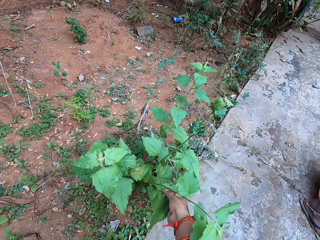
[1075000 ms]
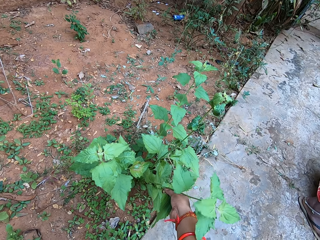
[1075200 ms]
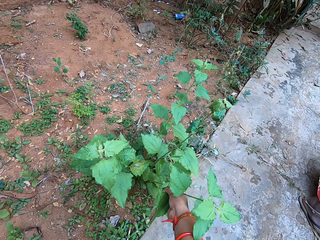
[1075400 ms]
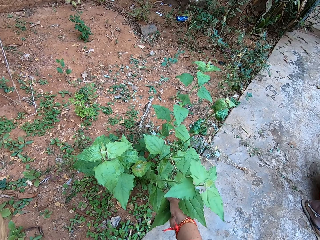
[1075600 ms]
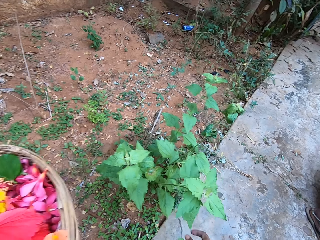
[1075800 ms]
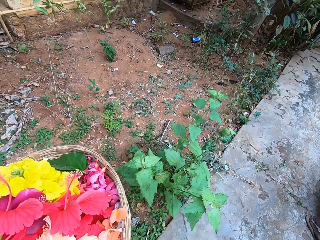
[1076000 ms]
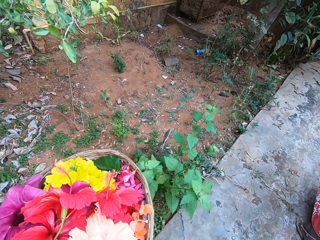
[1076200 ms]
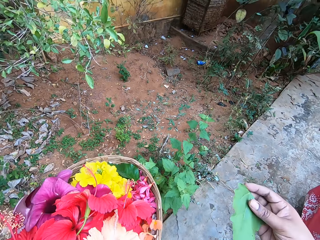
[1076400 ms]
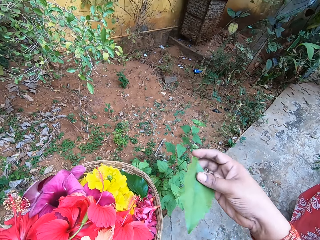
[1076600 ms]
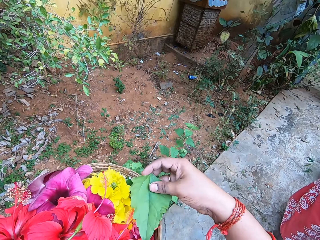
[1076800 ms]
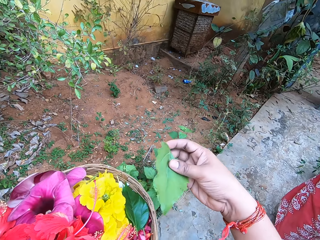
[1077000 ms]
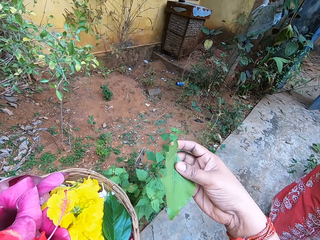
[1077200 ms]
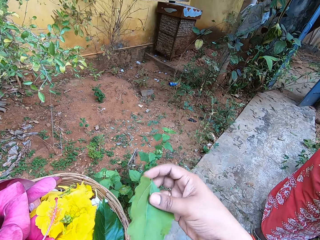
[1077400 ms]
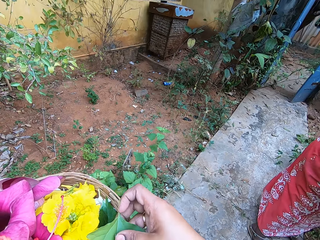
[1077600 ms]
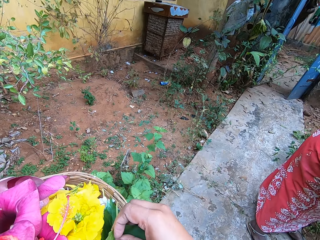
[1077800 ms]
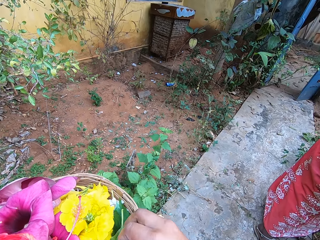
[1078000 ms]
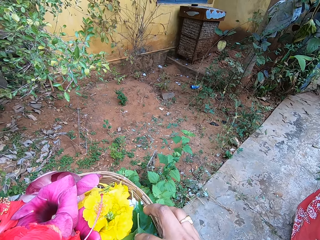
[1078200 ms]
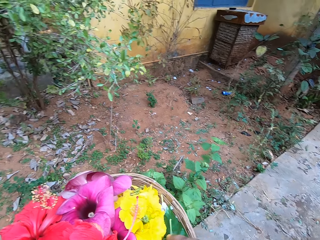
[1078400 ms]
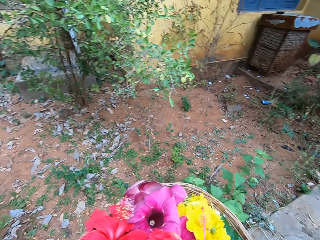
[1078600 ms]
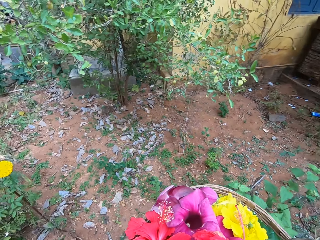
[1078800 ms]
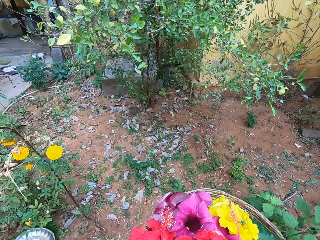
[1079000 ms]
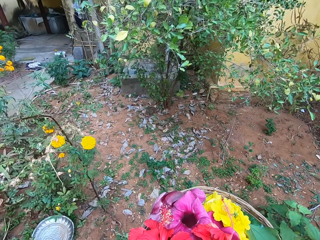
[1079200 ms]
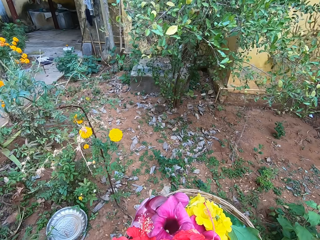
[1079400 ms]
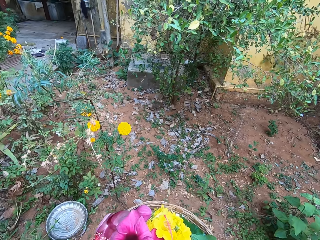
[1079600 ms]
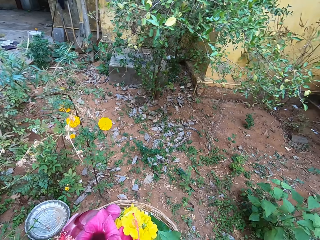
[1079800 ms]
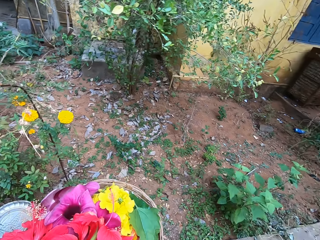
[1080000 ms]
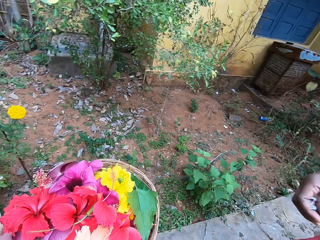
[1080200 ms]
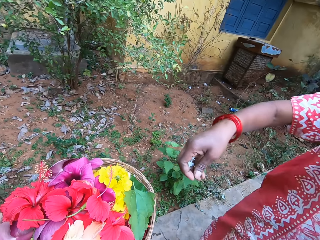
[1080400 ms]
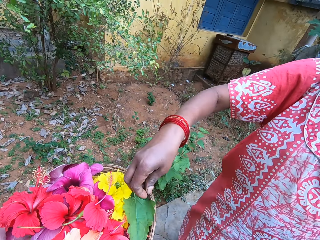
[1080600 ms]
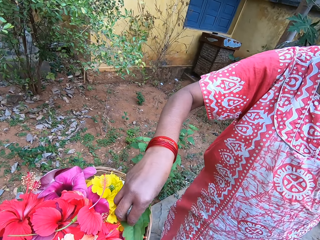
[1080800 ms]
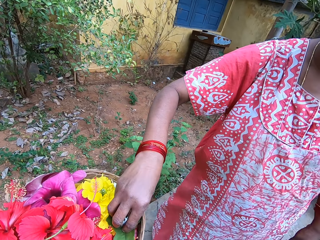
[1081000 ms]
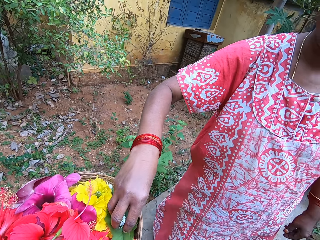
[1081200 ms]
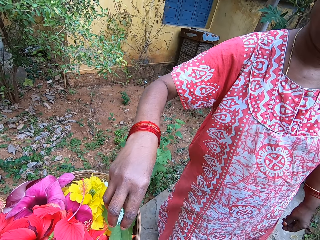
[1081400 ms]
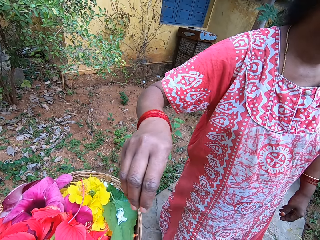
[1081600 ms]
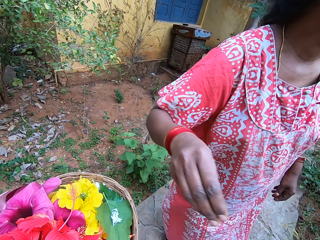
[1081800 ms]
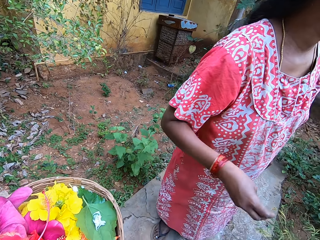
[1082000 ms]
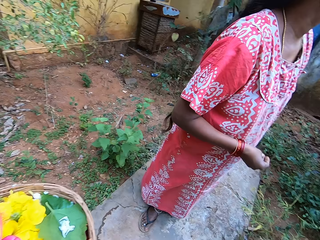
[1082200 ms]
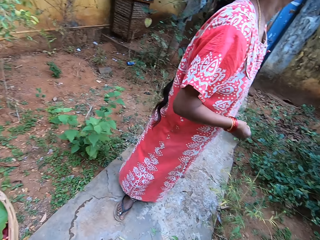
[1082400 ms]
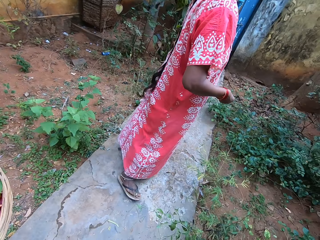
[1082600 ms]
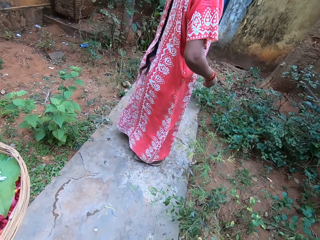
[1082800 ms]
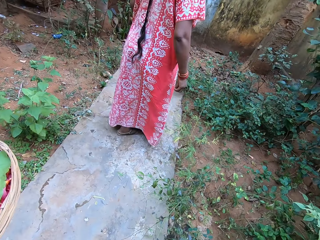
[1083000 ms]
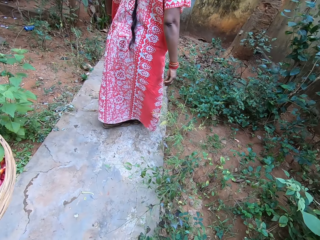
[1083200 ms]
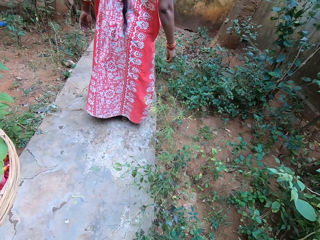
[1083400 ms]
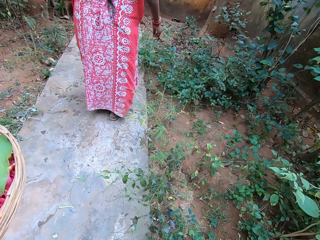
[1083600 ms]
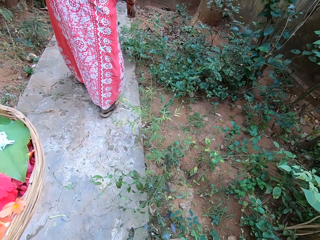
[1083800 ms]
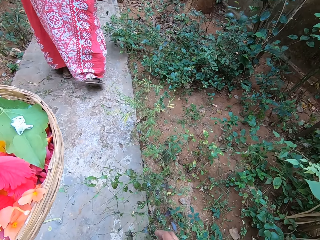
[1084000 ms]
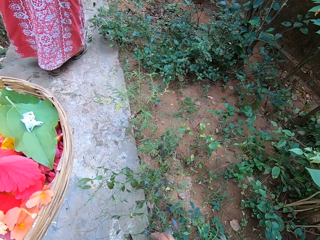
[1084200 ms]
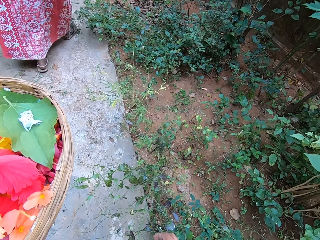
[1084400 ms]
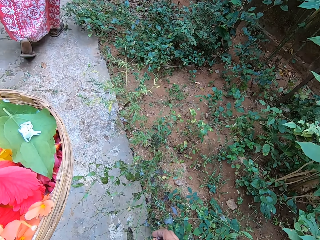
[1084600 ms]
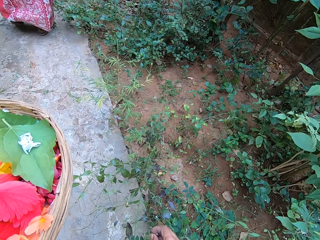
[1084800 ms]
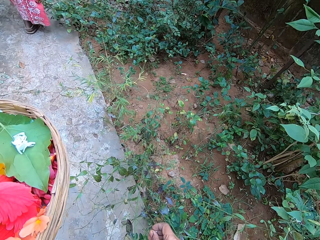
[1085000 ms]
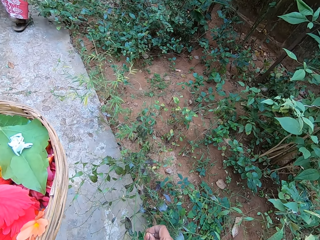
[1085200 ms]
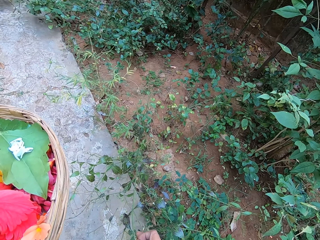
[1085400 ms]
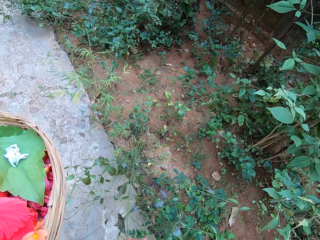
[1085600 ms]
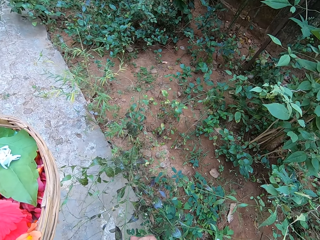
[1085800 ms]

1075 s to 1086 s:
The camera wearer plucks a leaf from a plant with the hand. They put the leaf in the basket and move around. A woman puts flowers in the basket. The woman walks on a pathway.

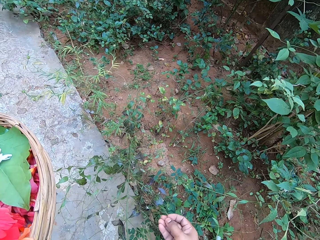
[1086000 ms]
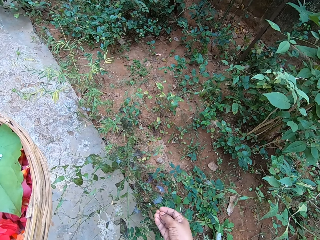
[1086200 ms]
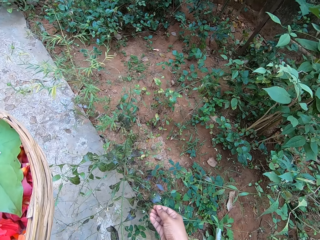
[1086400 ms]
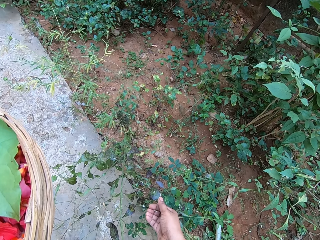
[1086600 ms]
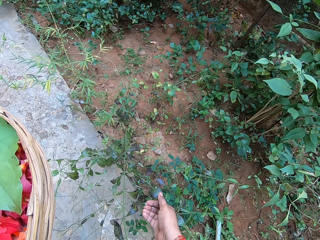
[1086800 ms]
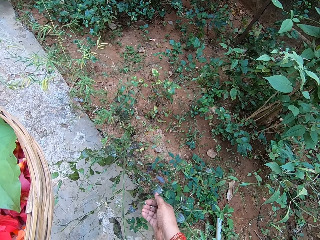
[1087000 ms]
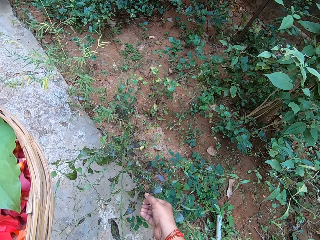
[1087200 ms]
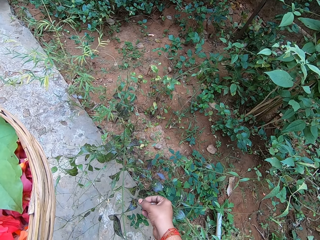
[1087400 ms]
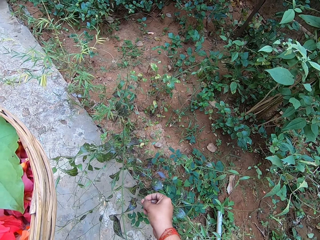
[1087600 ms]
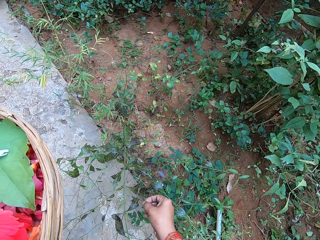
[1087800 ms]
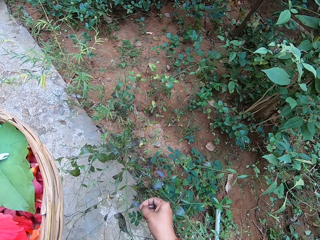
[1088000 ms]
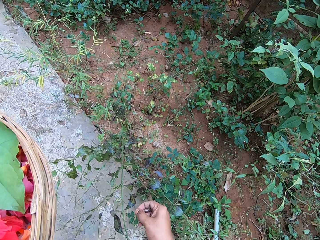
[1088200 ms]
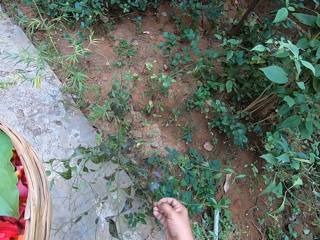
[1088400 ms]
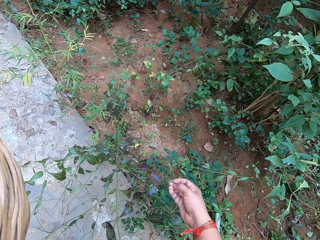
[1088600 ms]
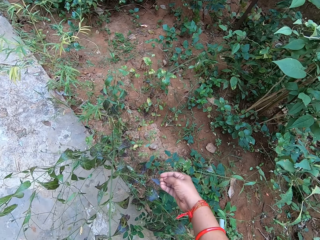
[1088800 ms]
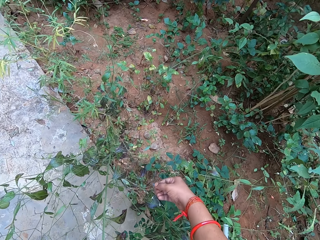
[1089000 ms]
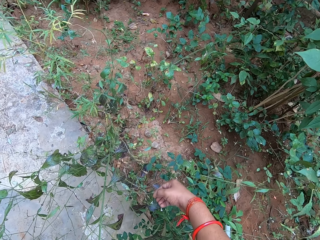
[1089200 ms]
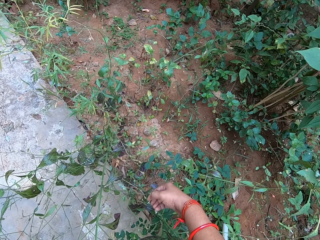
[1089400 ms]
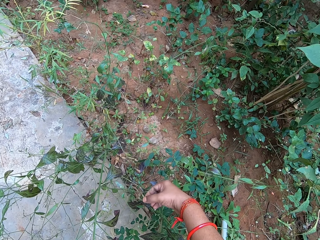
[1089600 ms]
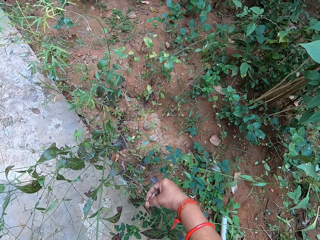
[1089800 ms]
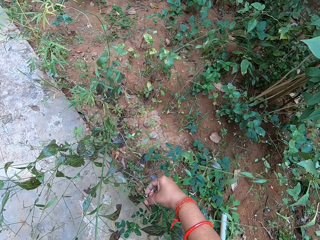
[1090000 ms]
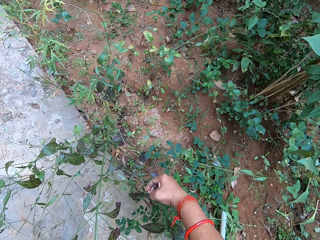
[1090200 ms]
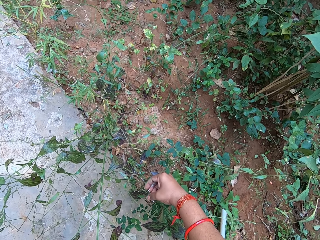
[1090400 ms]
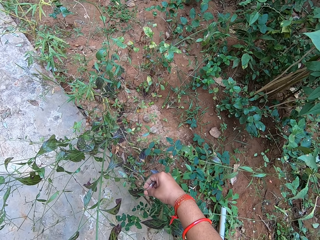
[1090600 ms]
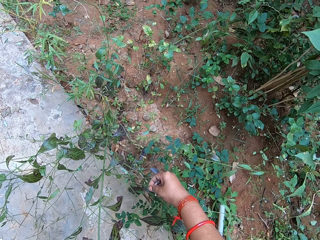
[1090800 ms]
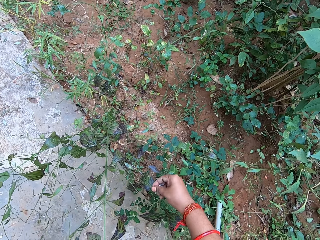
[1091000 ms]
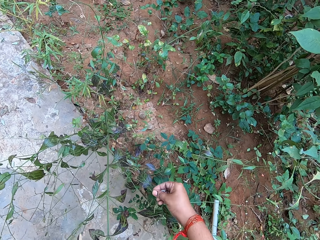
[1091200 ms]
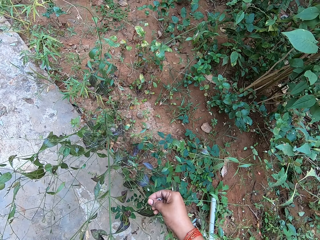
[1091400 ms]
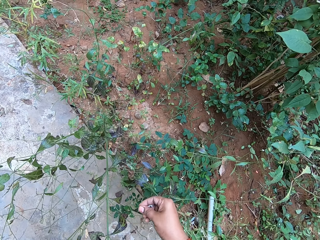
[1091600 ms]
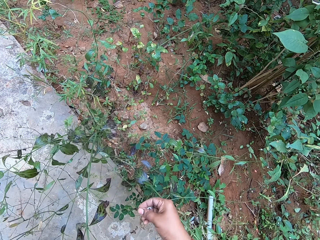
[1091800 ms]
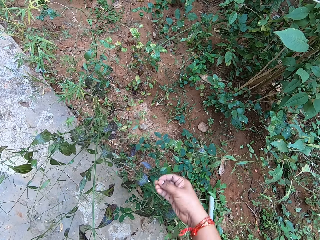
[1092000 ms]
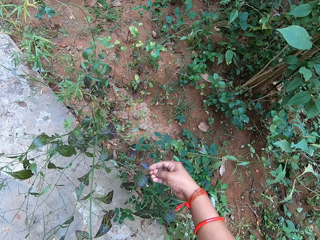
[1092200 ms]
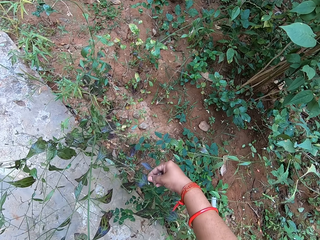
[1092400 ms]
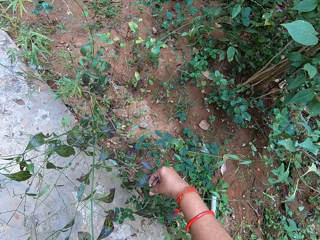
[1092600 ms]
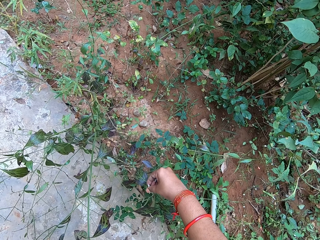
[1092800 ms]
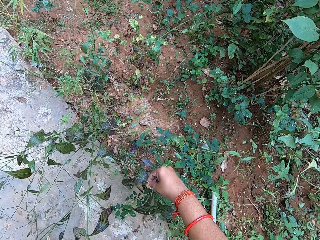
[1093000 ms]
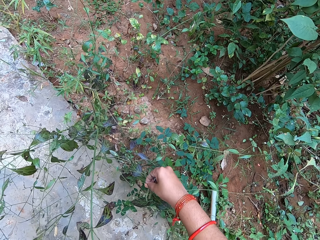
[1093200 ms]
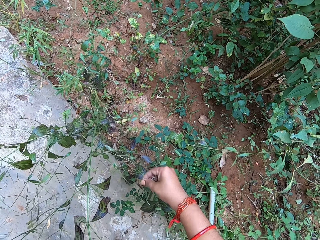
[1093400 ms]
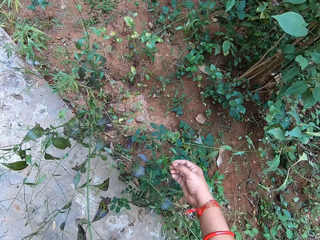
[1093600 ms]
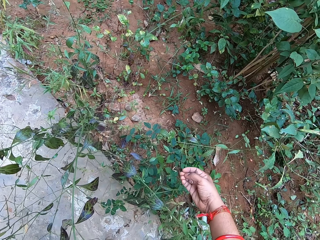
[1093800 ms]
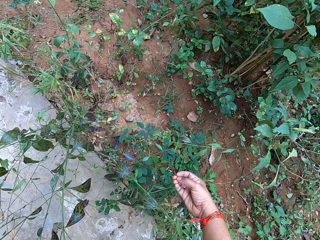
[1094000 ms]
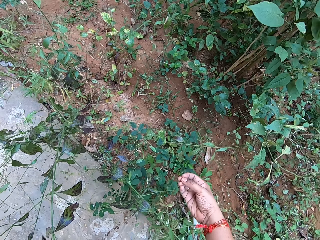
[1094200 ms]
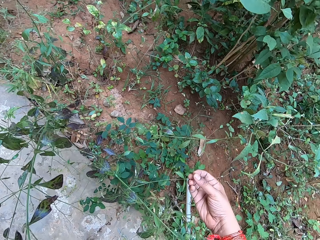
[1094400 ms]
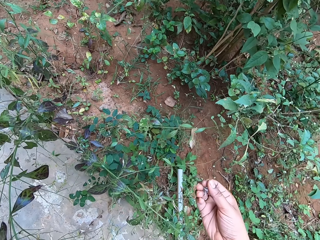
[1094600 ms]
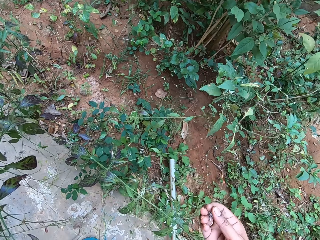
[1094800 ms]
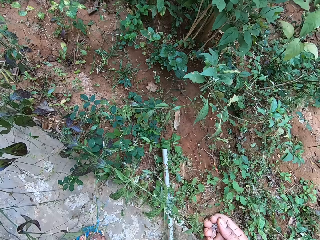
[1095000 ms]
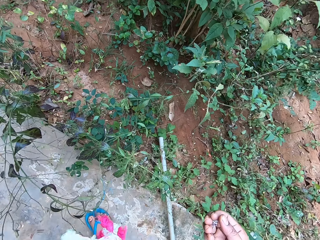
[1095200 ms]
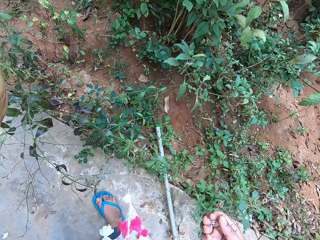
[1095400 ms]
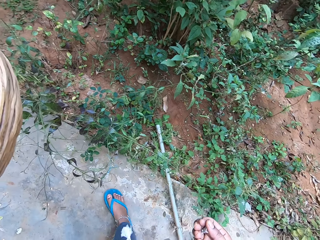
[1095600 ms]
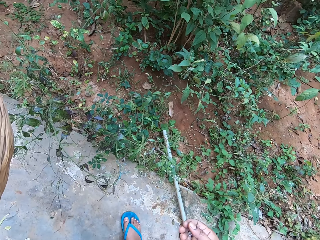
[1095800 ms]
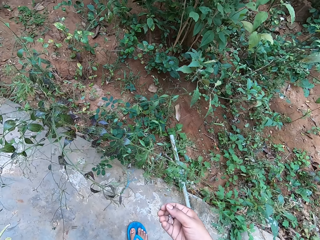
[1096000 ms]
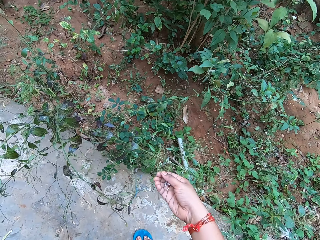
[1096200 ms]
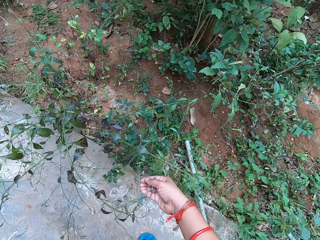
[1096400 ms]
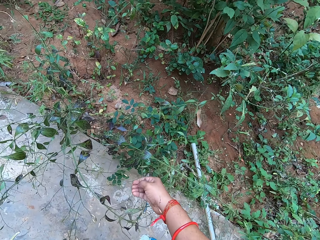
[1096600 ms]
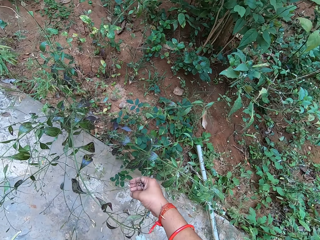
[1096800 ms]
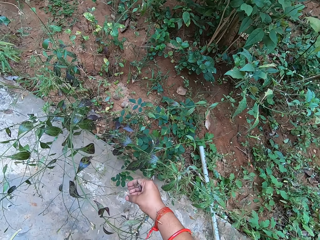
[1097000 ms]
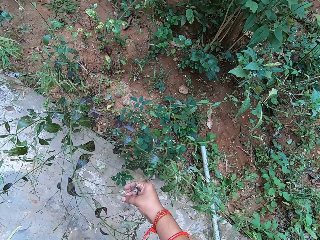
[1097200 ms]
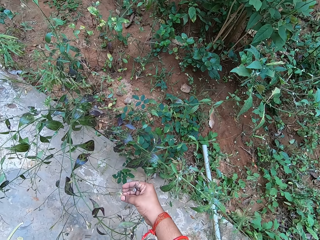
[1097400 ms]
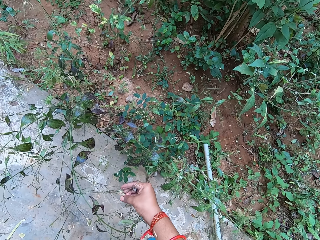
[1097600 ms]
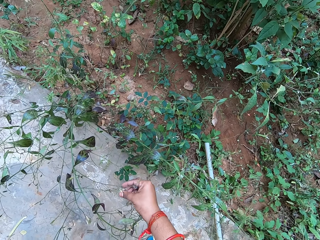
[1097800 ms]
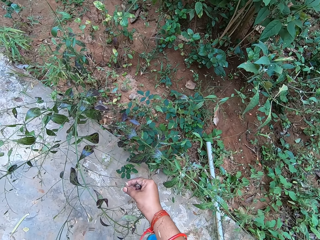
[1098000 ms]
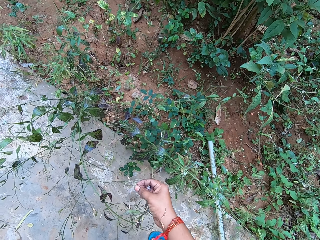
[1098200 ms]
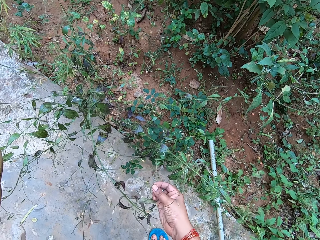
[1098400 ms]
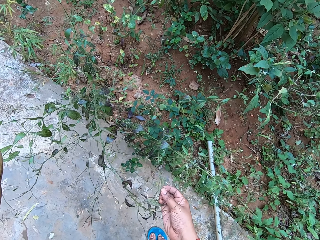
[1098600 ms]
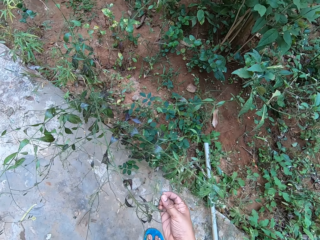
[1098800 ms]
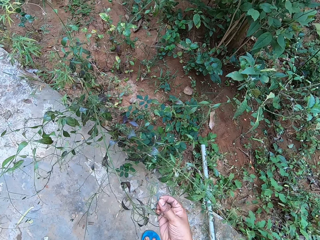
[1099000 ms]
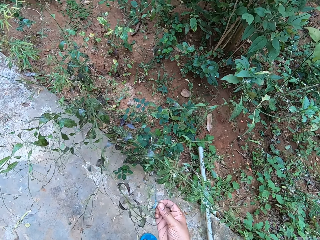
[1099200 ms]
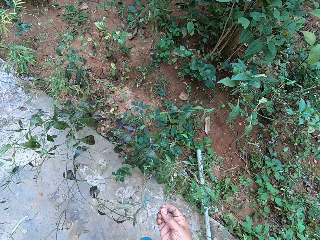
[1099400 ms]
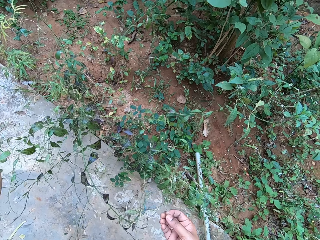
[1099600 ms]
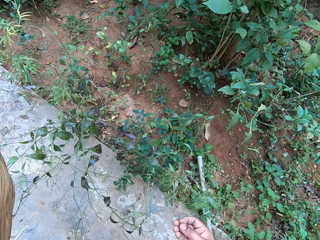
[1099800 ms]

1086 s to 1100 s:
The camera wearer plucks flowers with the right hand. They pluck a flower.
